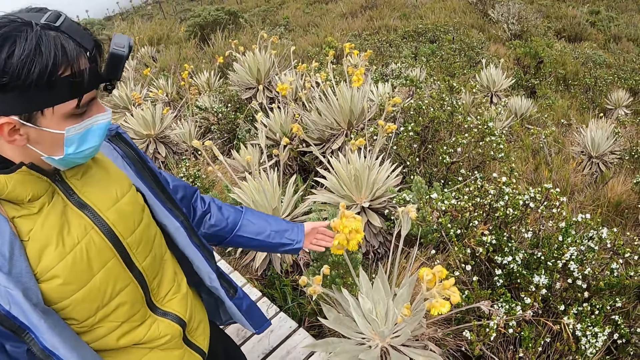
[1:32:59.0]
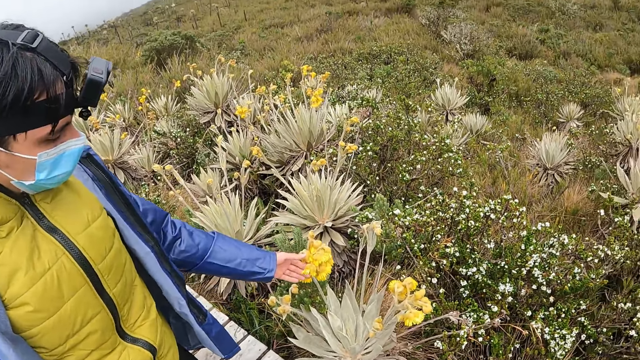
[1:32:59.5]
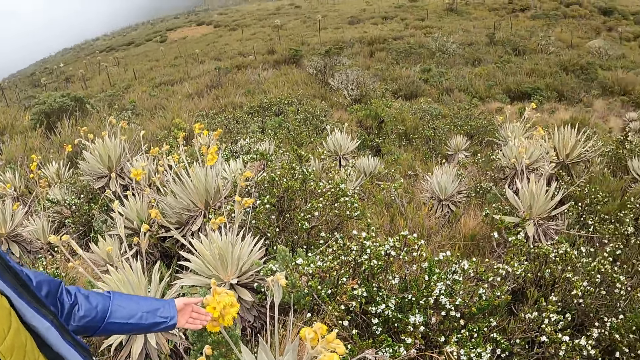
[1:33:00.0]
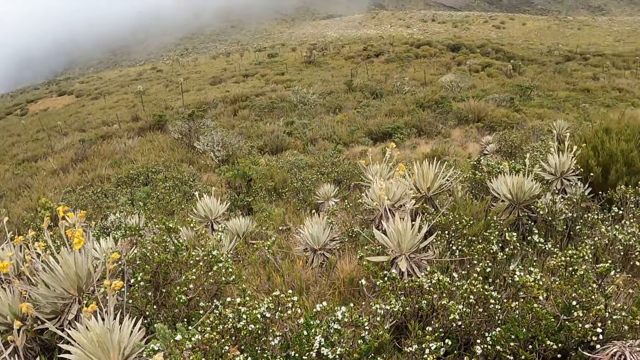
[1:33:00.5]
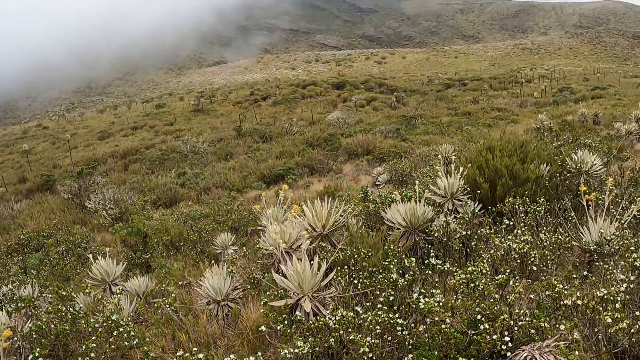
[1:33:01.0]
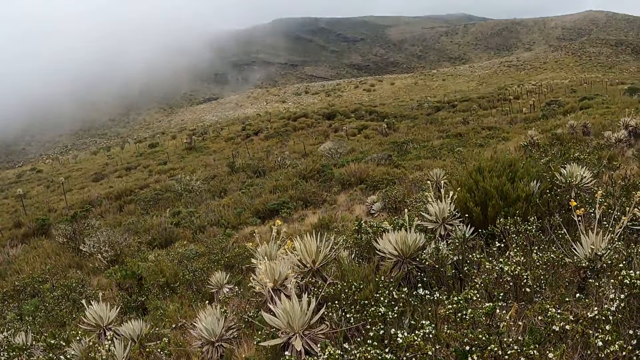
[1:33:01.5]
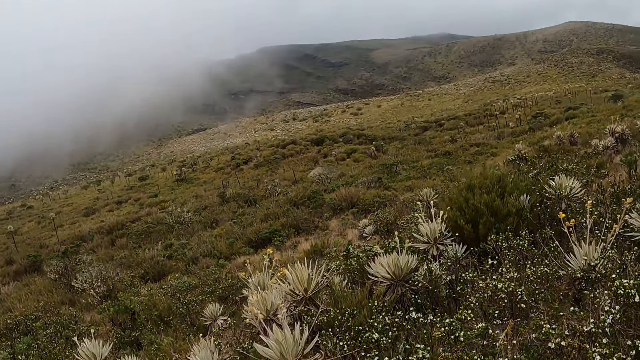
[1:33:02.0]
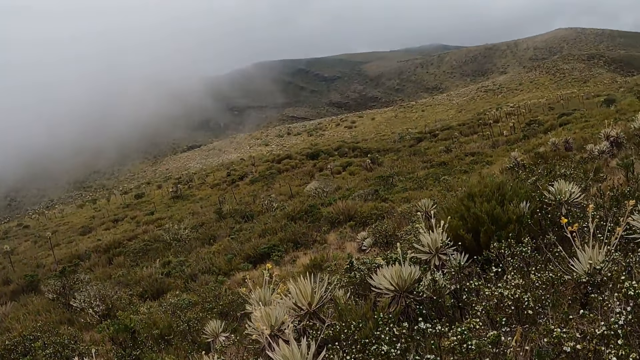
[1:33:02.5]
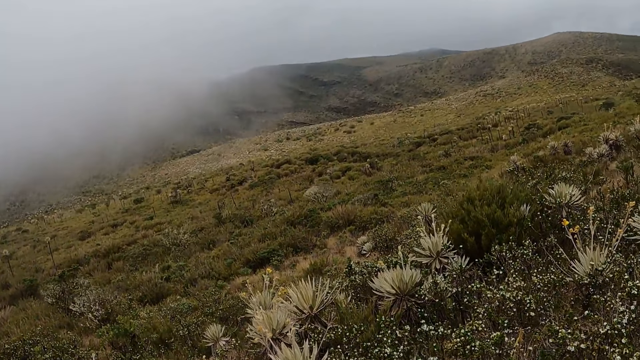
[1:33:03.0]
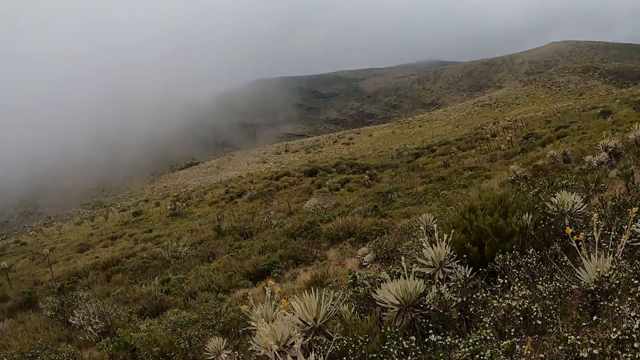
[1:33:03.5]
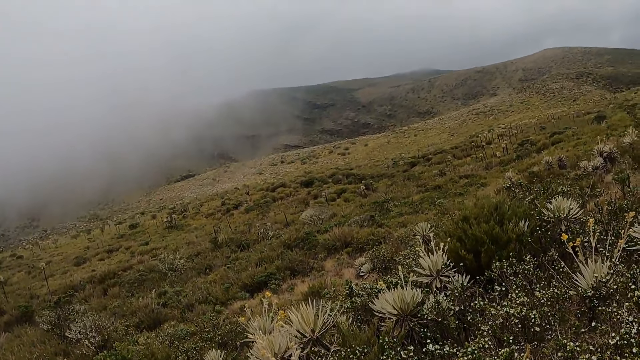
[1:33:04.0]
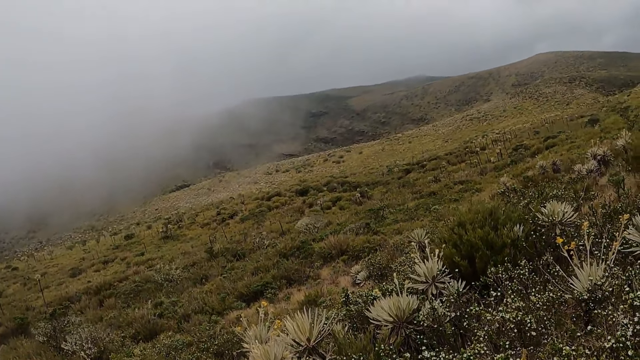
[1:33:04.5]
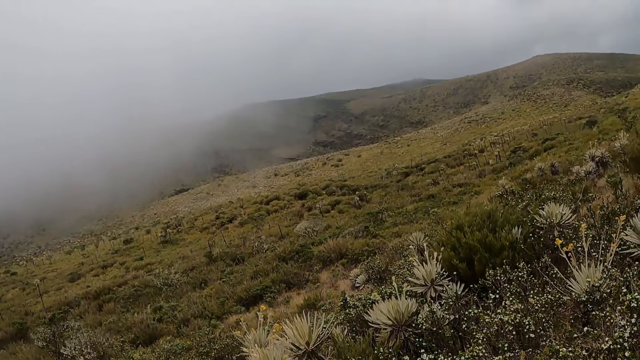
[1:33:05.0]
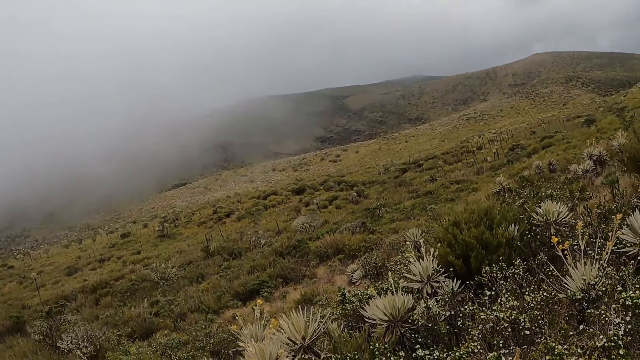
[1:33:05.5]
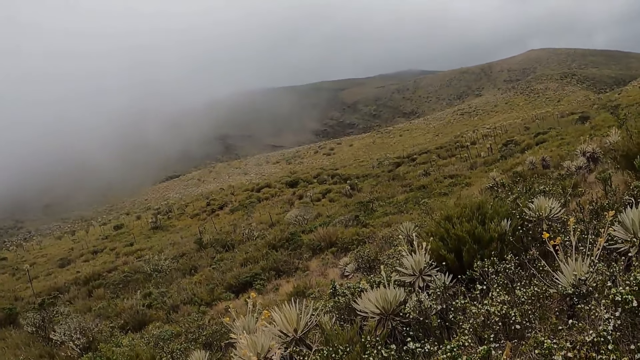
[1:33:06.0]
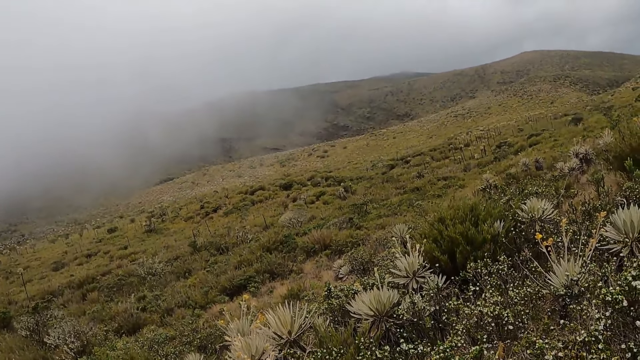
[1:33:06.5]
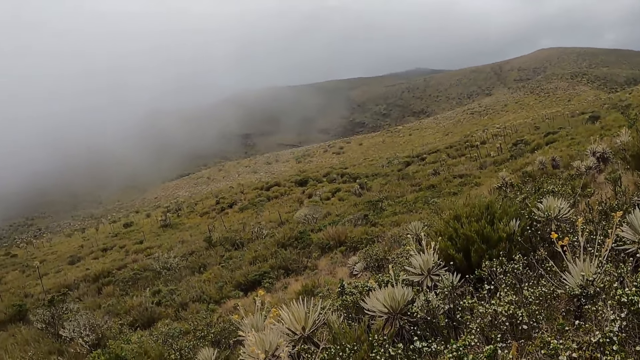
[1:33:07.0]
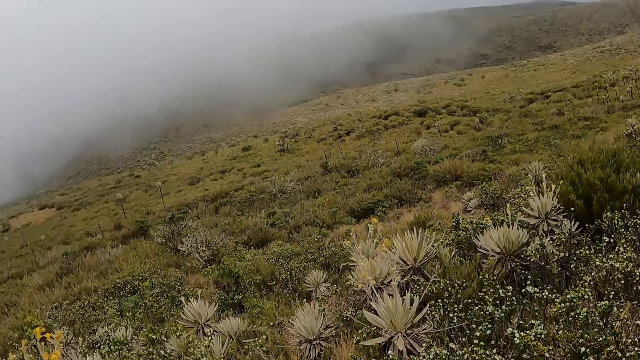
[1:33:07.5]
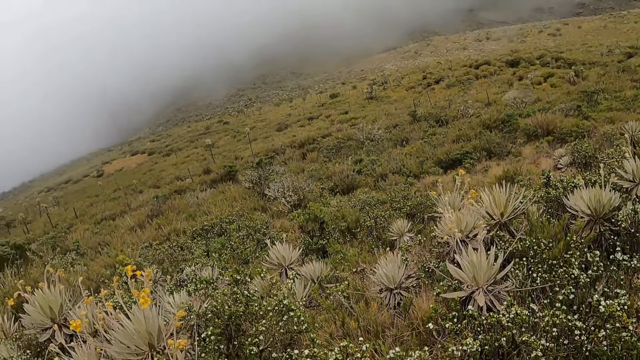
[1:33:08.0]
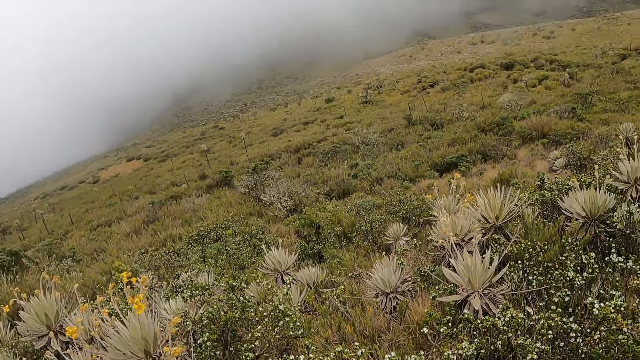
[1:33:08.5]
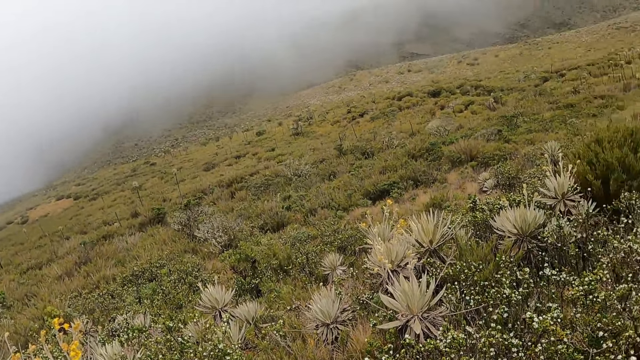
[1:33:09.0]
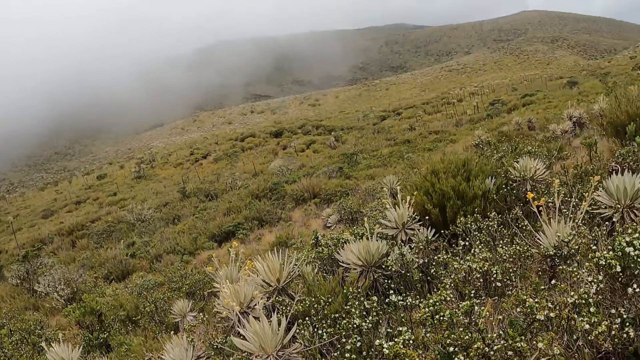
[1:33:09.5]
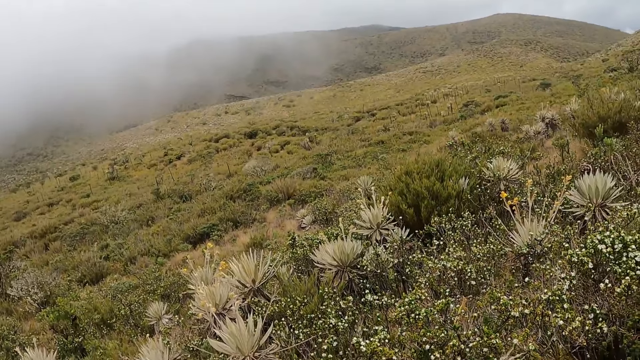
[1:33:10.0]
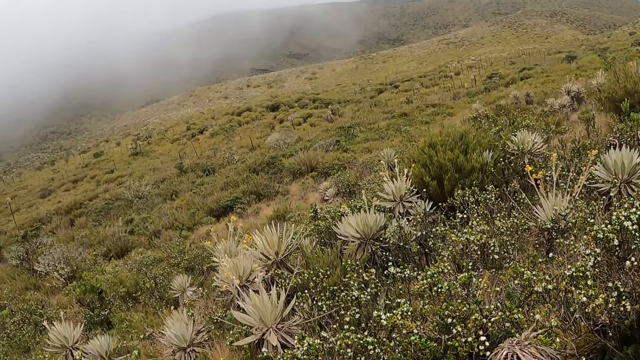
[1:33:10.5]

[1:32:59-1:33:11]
The camera wearer looks around the street.

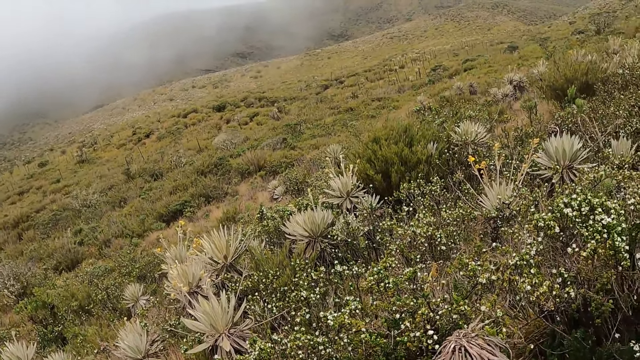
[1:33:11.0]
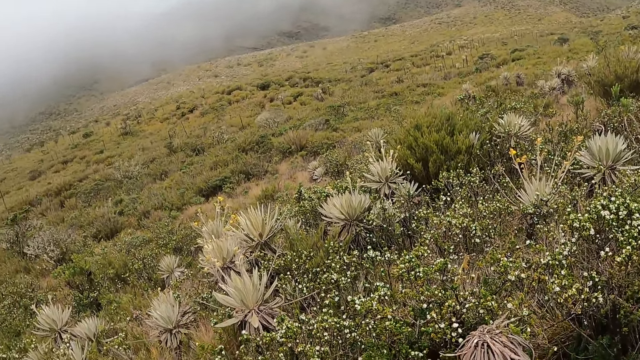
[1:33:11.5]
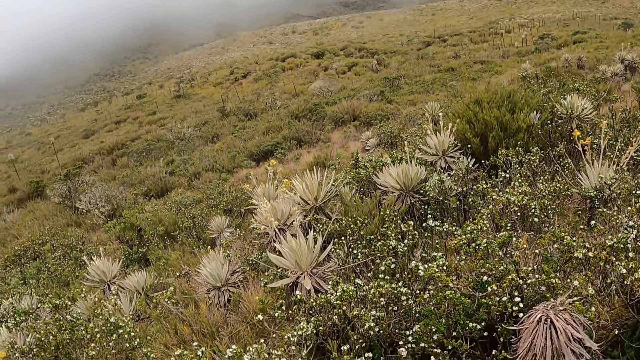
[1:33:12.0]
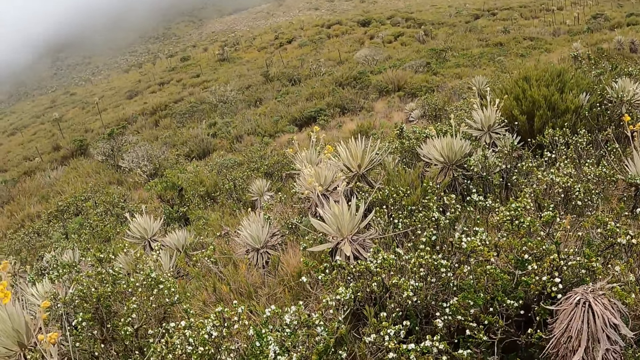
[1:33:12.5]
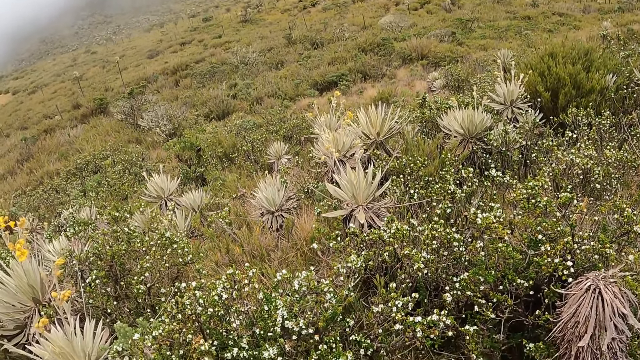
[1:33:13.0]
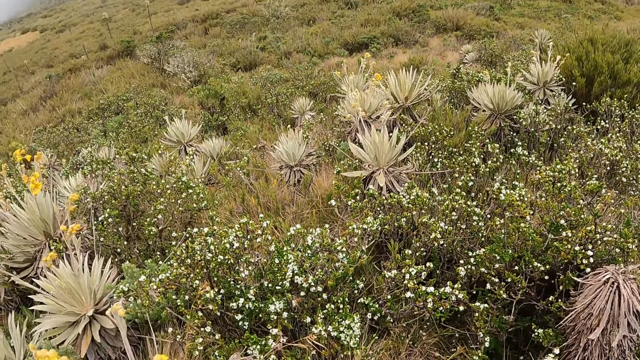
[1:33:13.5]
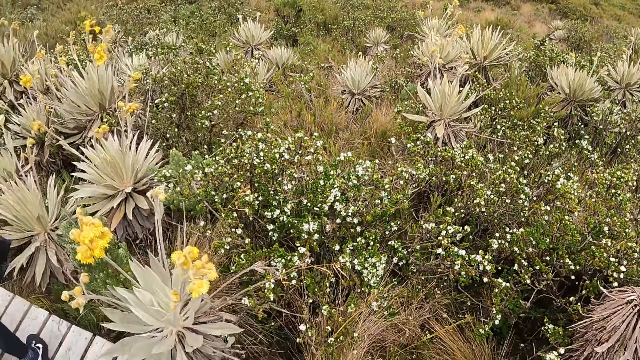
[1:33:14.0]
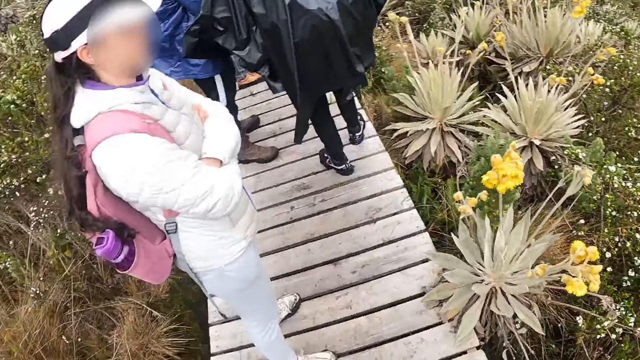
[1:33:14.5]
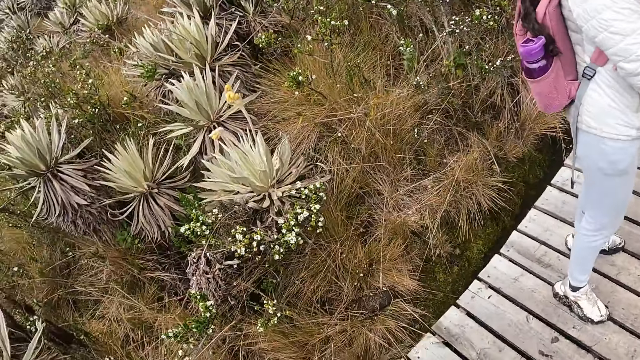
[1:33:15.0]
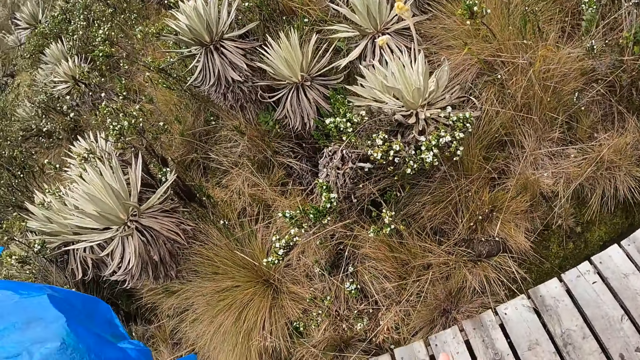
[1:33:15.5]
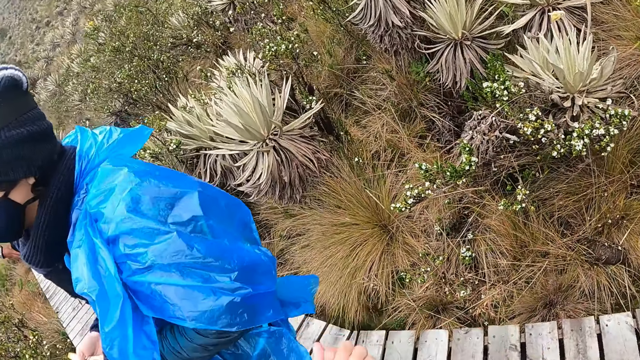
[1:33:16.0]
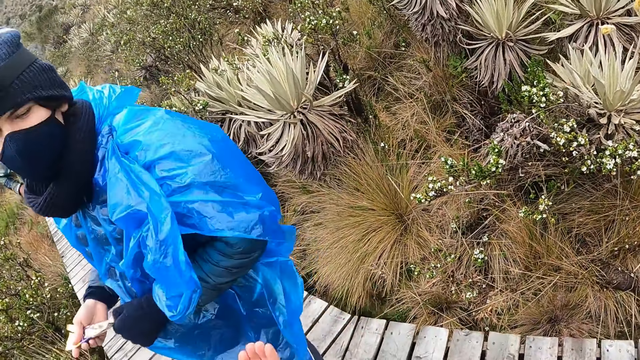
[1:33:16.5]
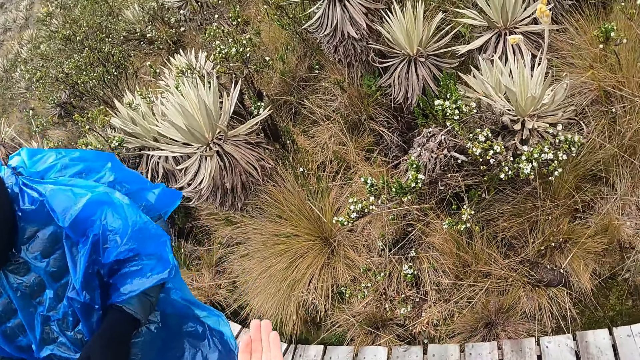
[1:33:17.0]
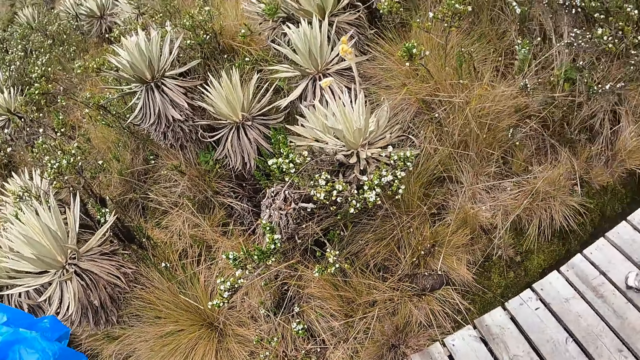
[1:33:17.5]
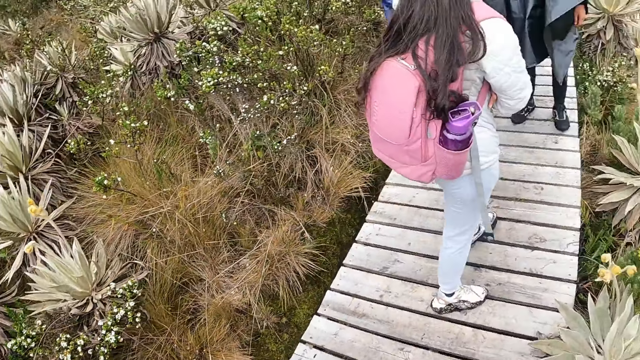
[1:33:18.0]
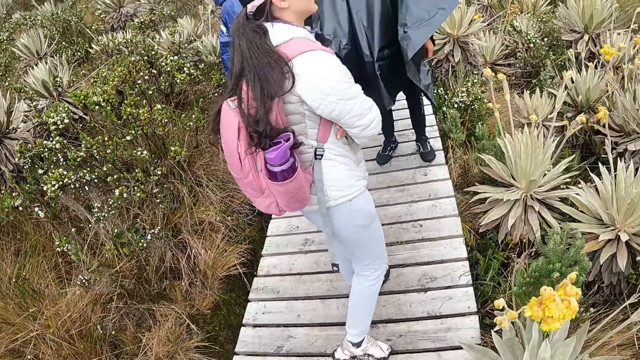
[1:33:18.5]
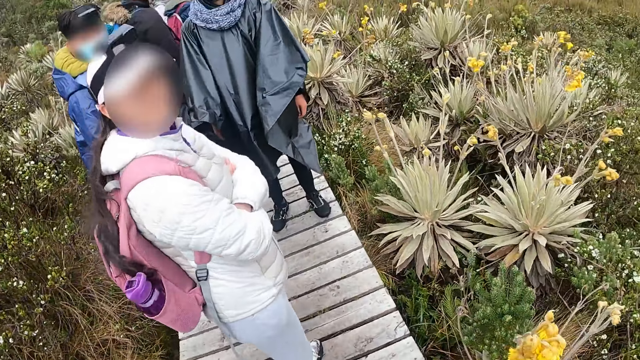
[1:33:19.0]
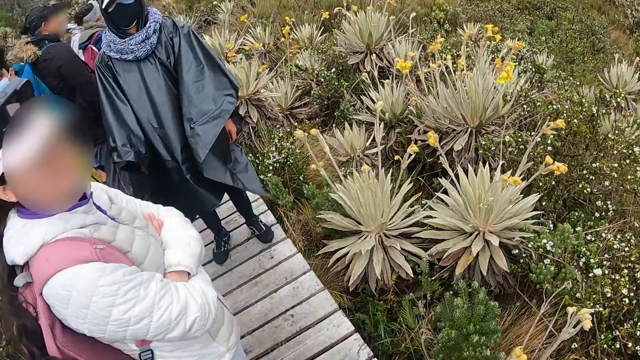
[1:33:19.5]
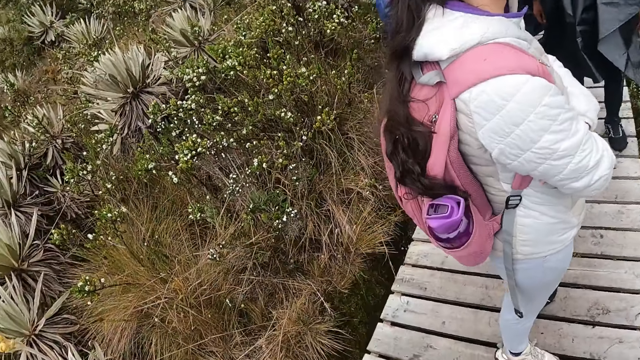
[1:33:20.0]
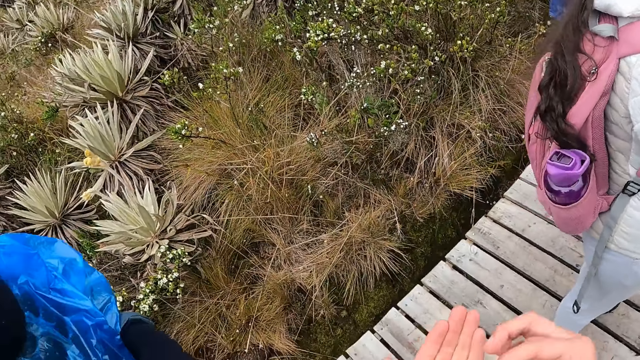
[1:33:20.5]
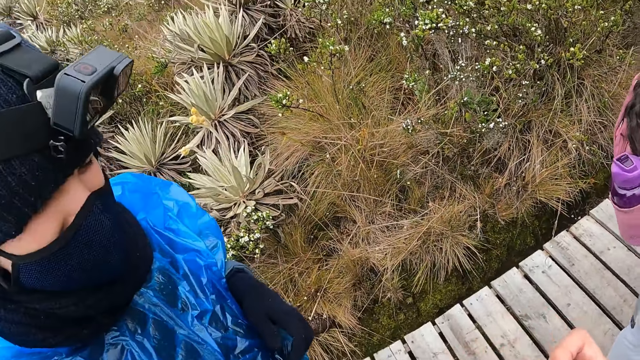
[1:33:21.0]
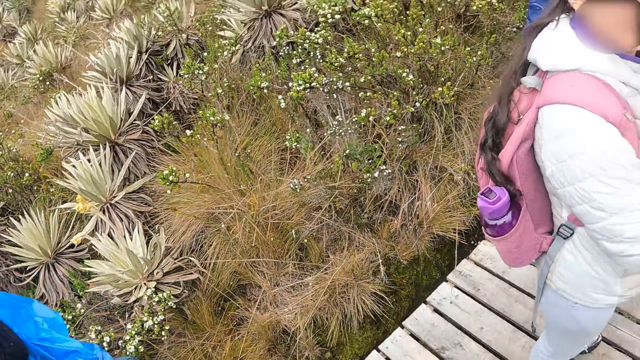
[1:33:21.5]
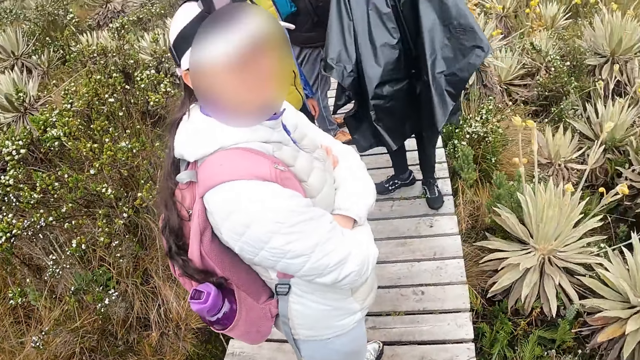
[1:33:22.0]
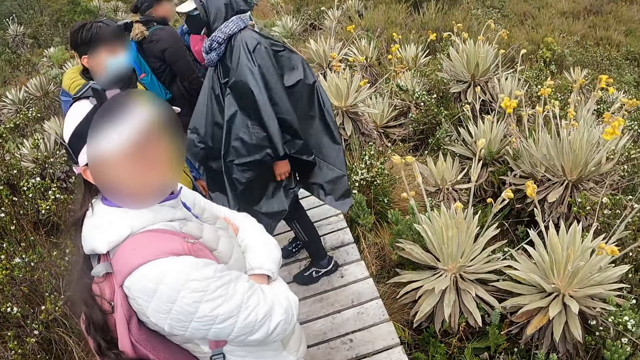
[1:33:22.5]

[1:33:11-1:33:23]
The camera wearer walks on the bridge. They look around the street. They move a hand. They walk on the bridge. They look around the street. They move hands. They look around the street.
